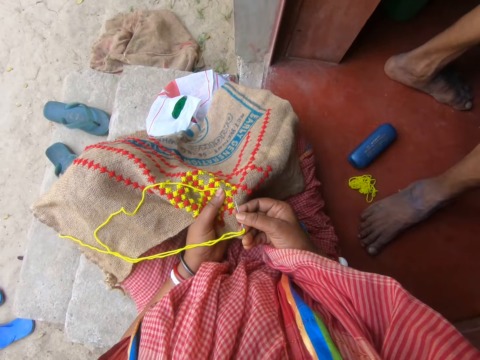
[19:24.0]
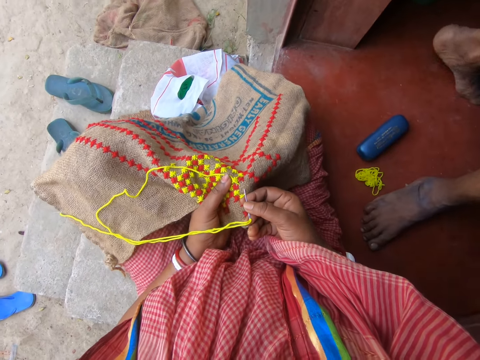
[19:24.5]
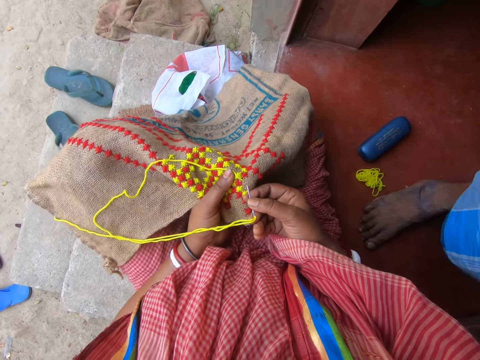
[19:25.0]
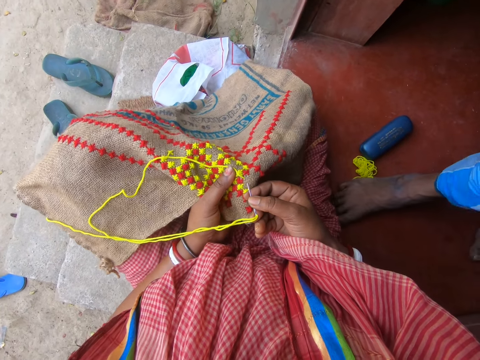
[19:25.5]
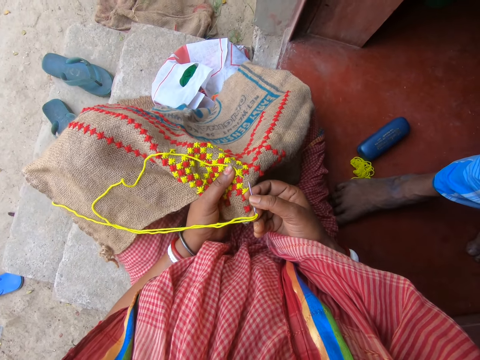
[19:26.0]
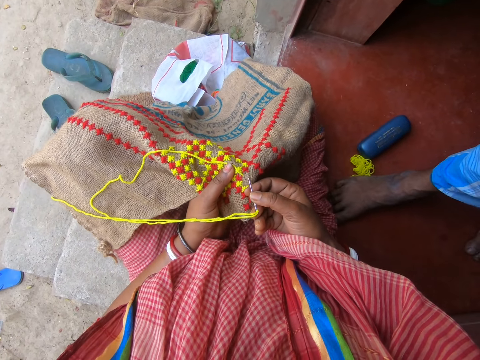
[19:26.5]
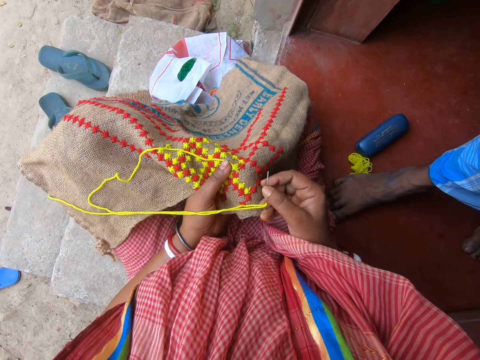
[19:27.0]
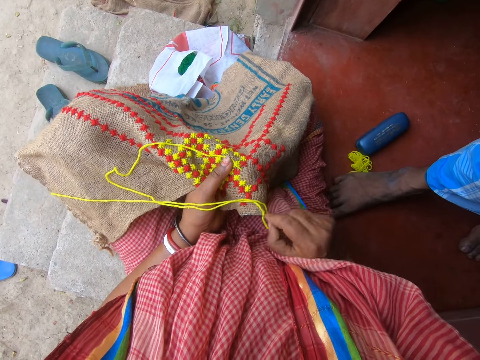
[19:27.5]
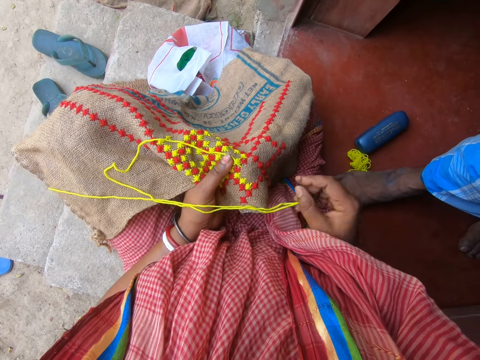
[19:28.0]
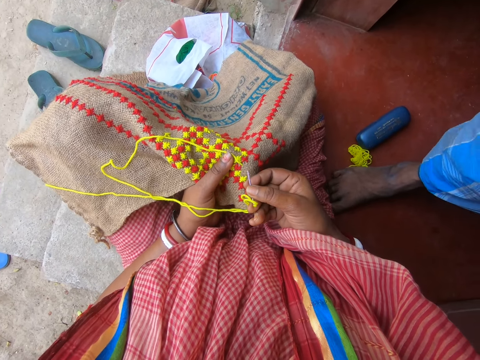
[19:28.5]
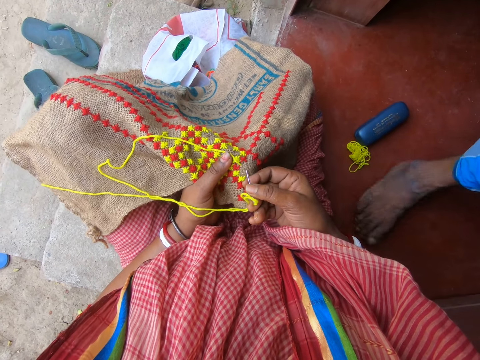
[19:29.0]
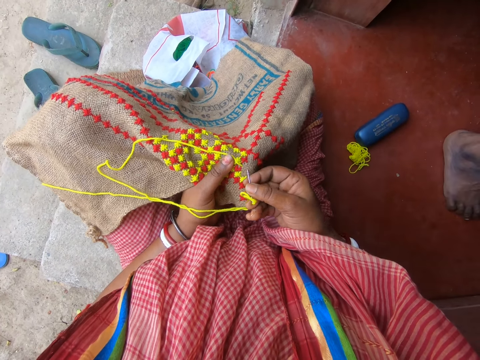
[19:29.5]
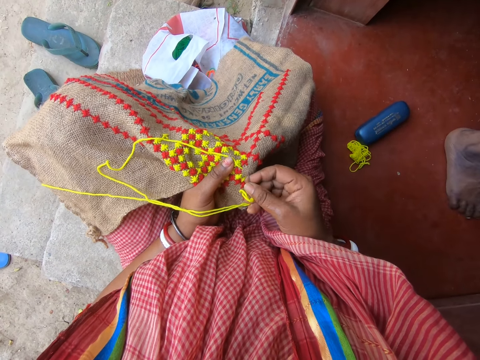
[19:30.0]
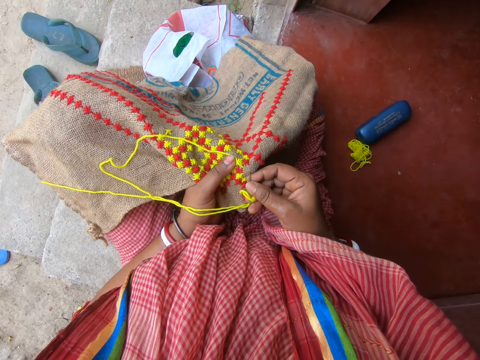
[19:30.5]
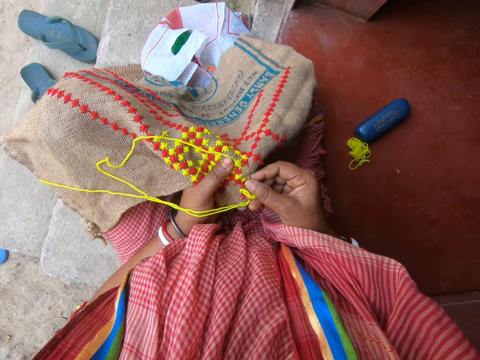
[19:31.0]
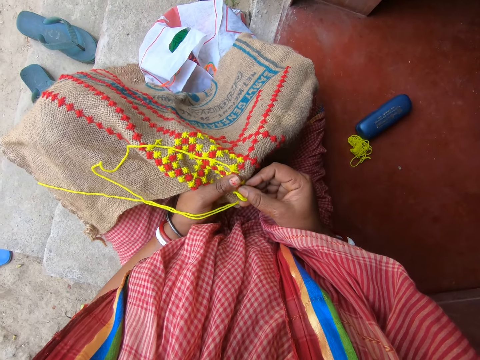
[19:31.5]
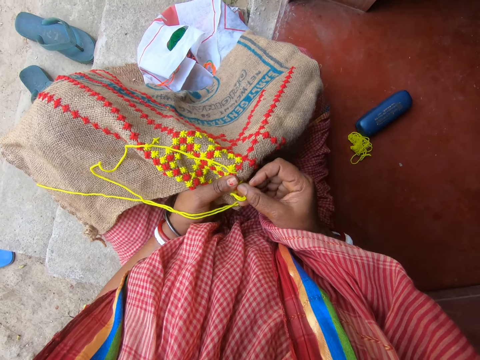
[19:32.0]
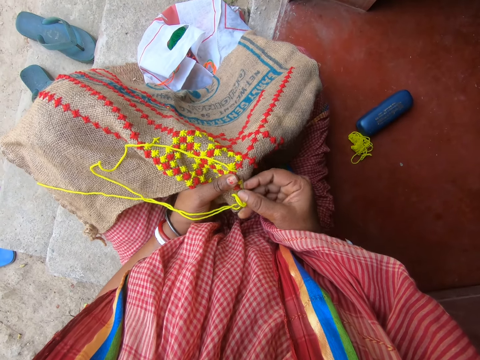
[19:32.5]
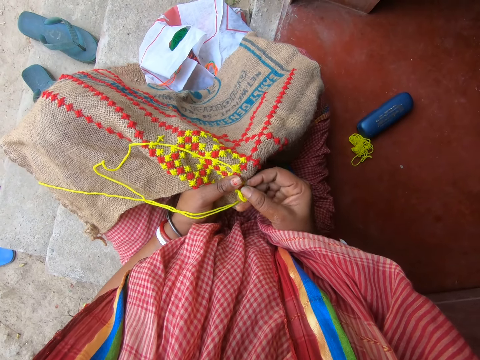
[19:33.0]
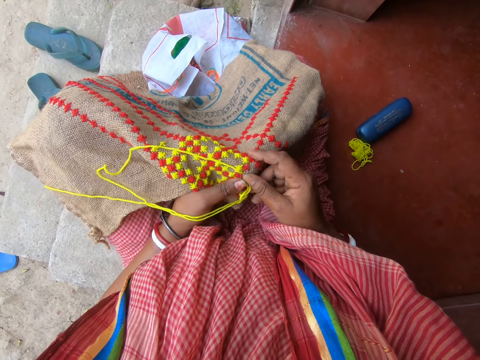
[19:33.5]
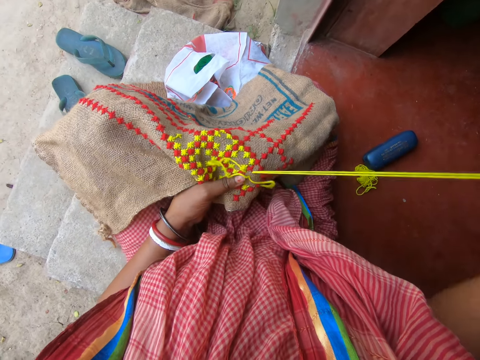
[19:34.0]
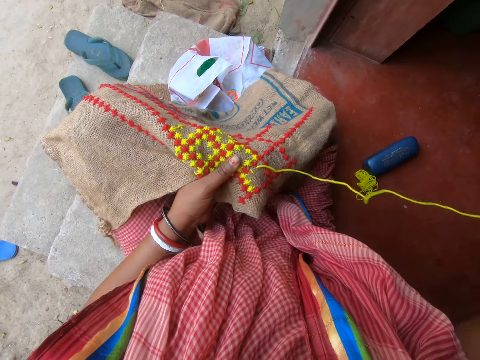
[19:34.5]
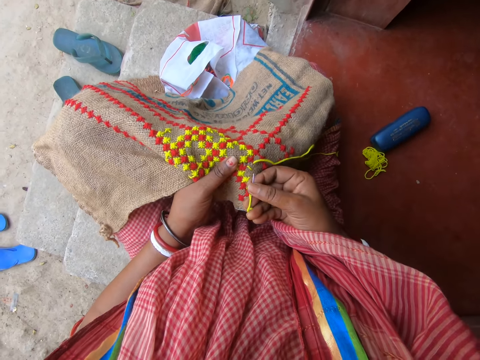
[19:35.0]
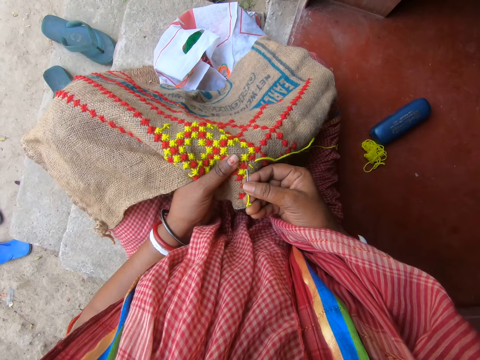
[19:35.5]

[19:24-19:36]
The camera wearer talks to a man. She sews the piece of cloth with the needle and thread in her right hand. She knits the fabric.

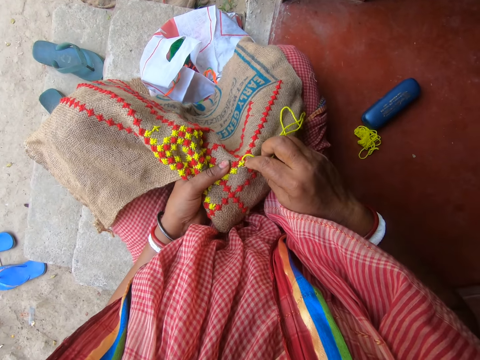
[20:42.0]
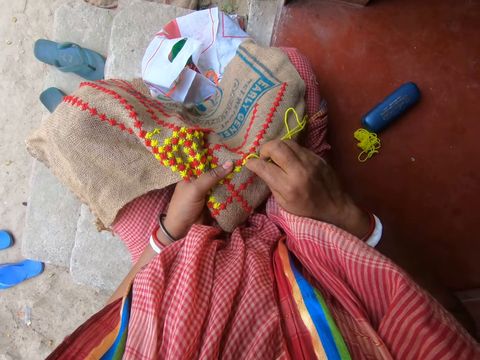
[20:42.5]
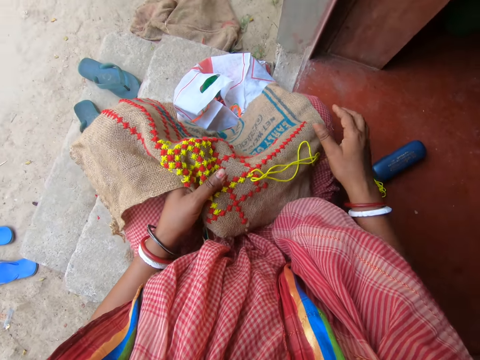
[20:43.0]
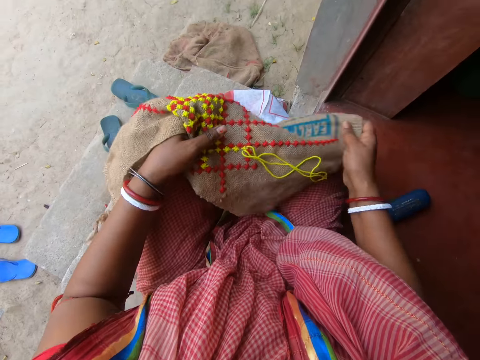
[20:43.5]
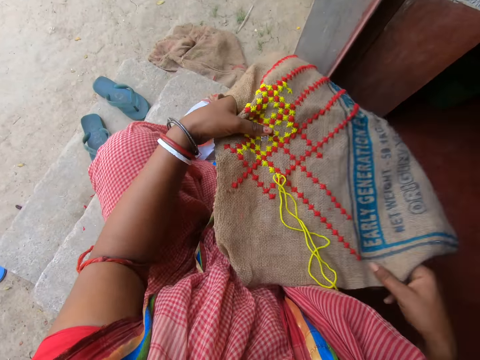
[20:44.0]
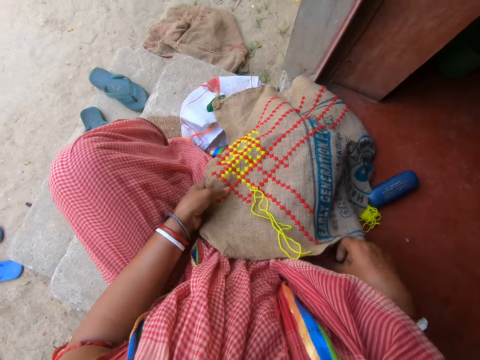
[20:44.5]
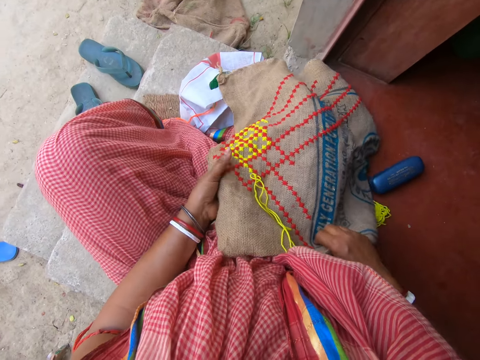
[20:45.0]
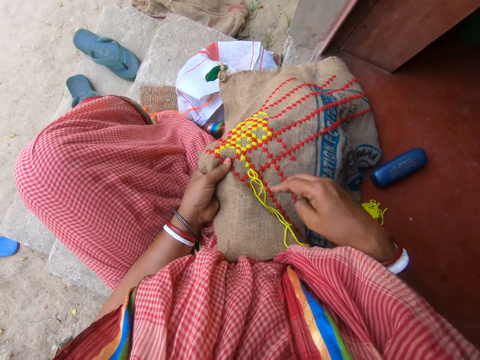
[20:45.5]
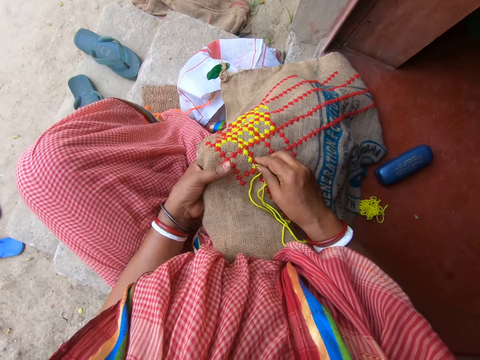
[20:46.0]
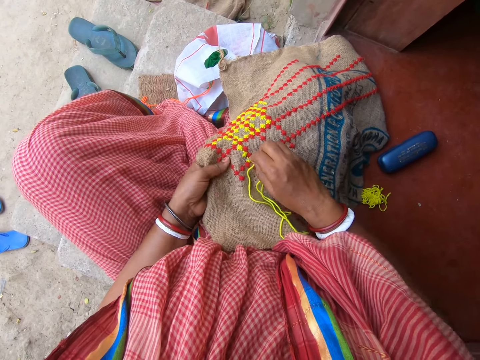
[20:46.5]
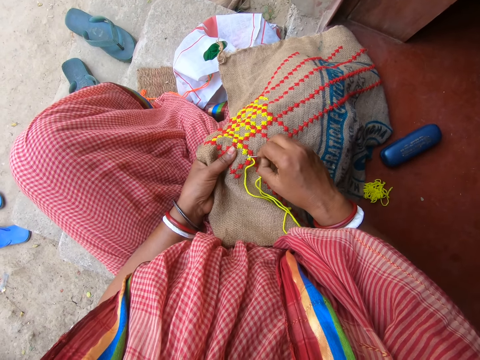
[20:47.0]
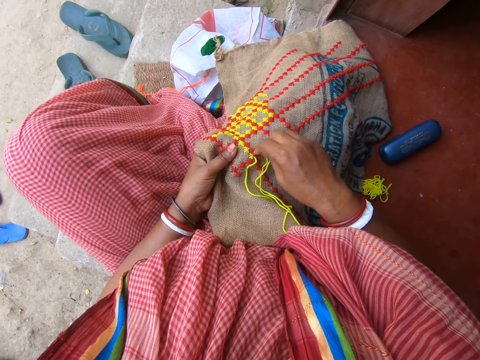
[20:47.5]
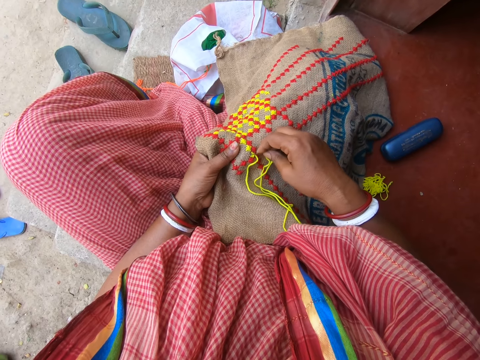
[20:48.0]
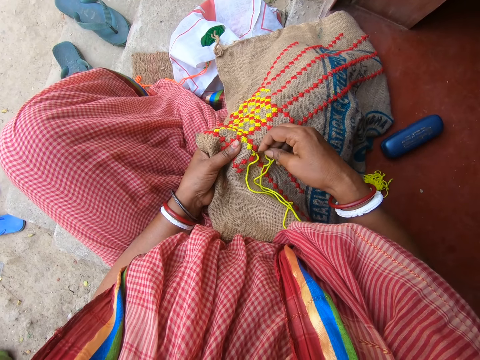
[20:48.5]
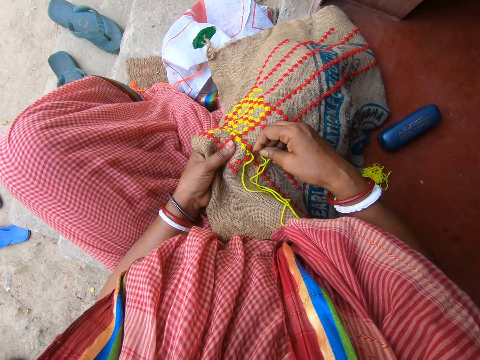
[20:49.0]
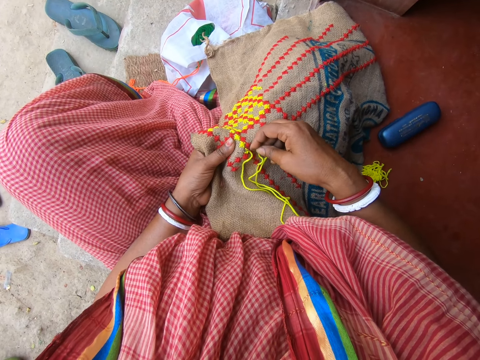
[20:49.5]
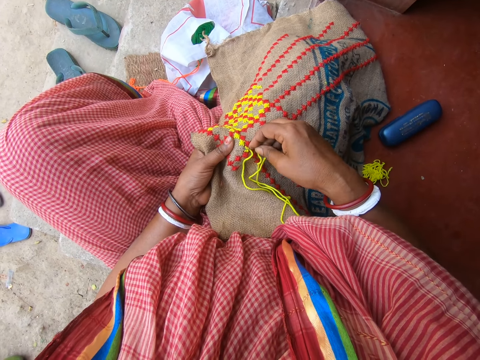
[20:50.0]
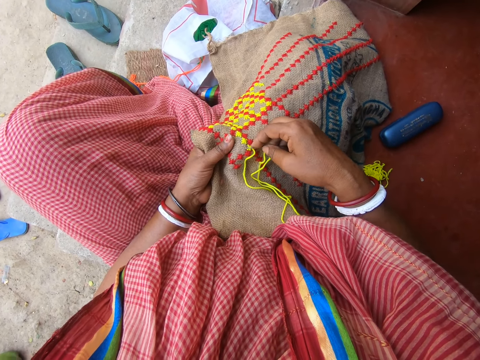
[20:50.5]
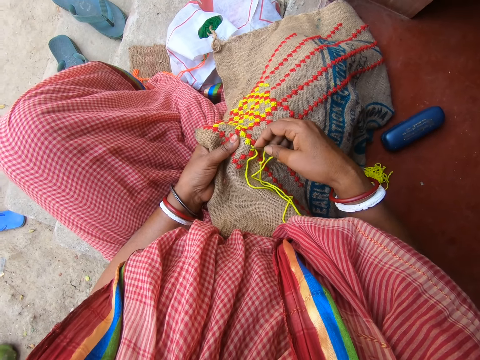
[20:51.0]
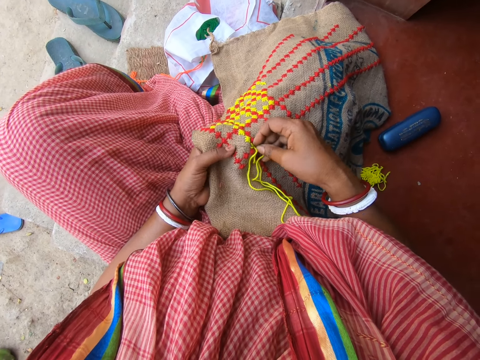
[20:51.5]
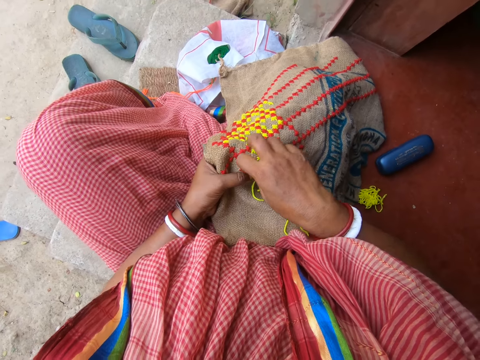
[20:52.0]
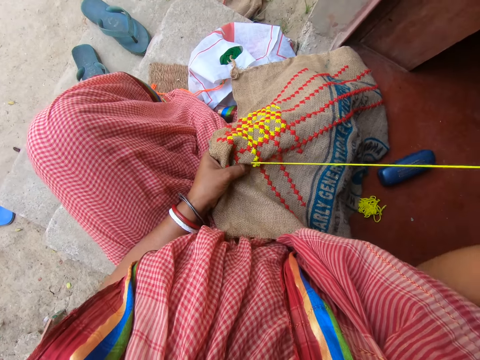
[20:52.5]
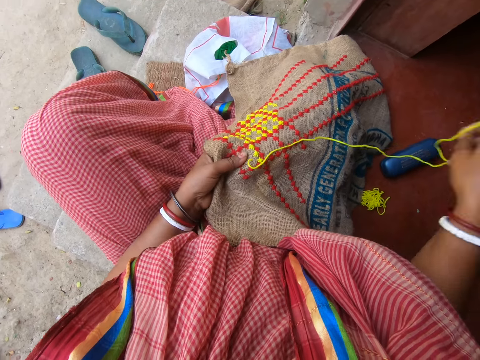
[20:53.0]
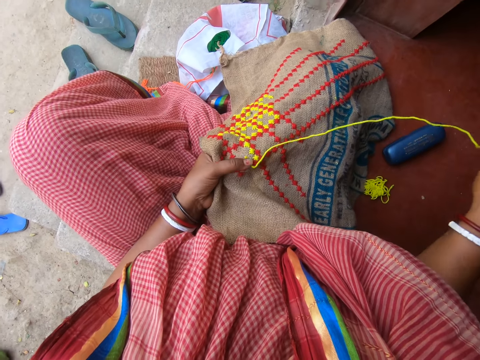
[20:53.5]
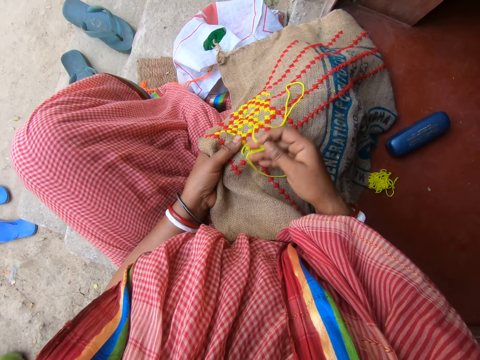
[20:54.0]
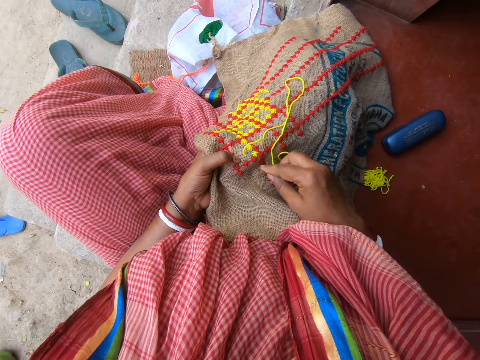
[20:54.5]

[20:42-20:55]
The camera wearer adjusts the piece of cloth with both hands. She sews the piece of cloth with the needle and thread in her right hand.

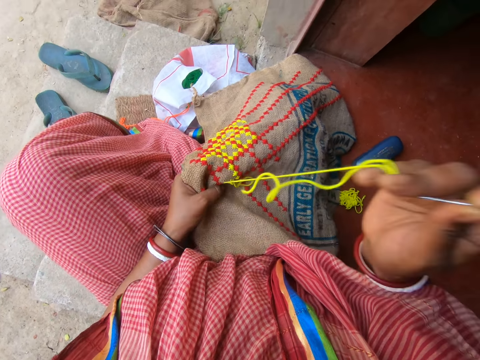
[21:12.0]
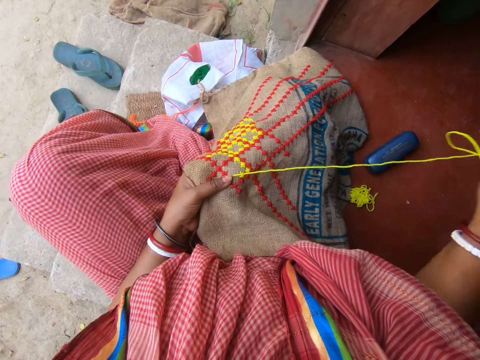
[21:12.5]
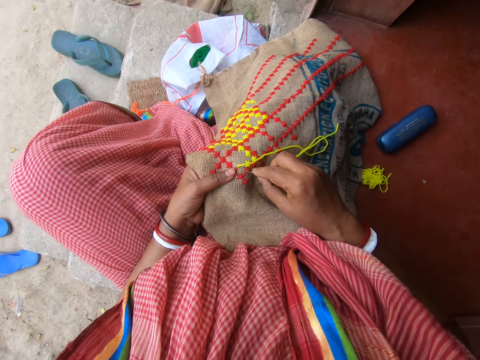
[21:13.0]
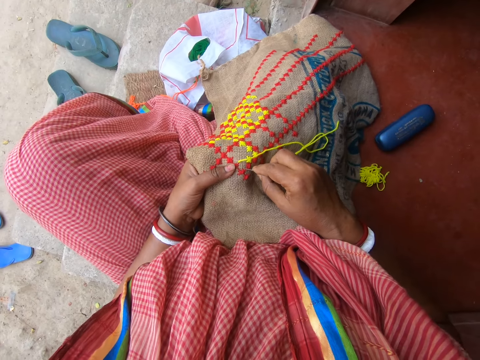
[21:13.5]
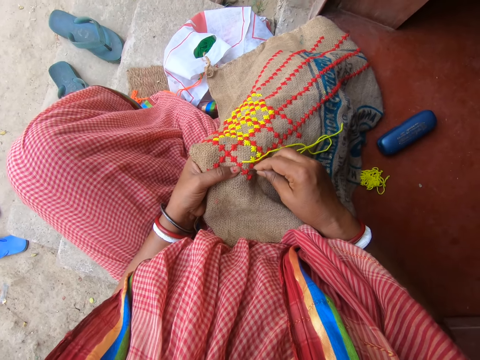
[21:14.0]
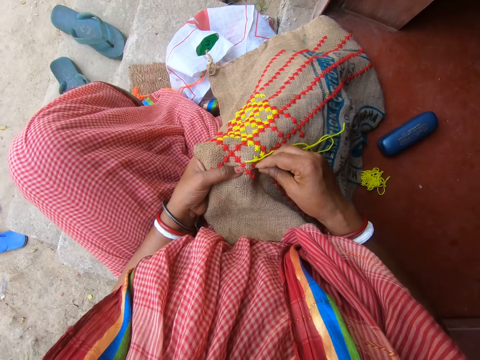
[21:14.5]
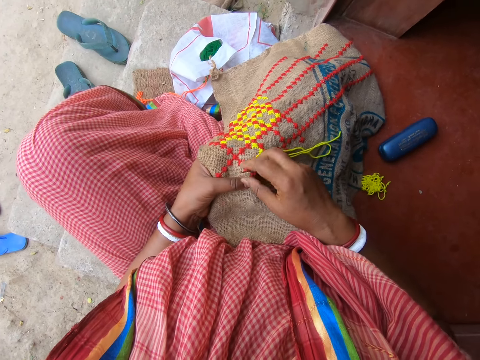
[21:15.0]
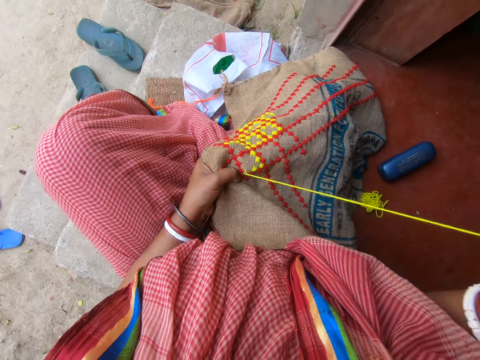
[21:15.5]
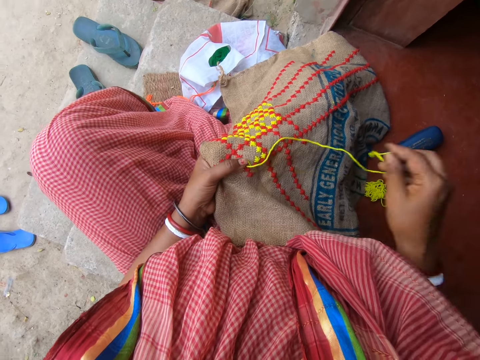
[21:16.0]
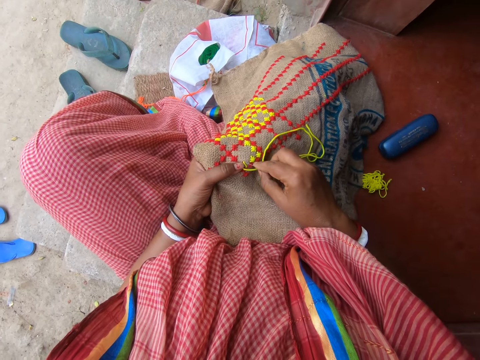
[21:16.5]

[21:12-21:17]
The camera wearer talks with a person in the background. They knit the fabric.
